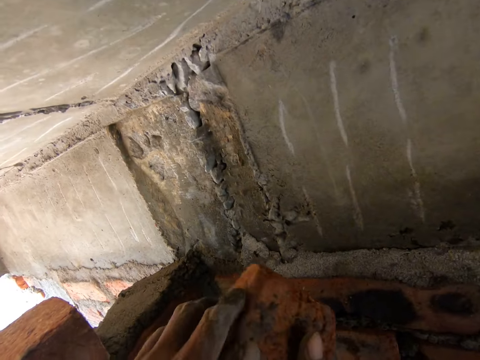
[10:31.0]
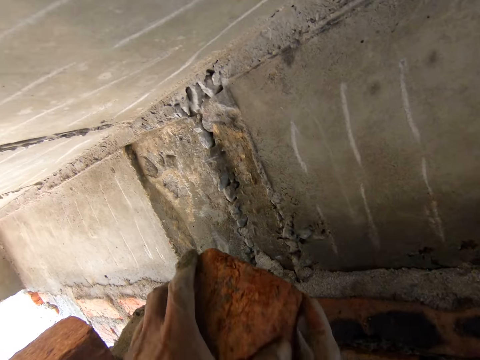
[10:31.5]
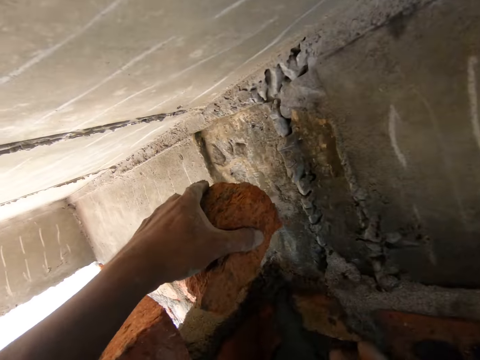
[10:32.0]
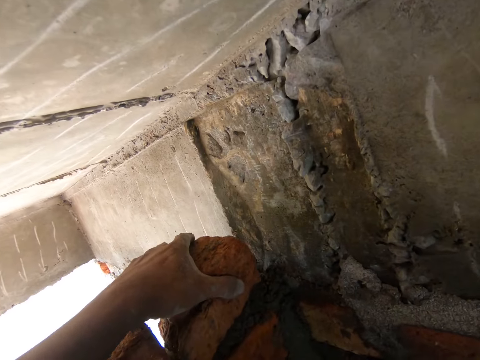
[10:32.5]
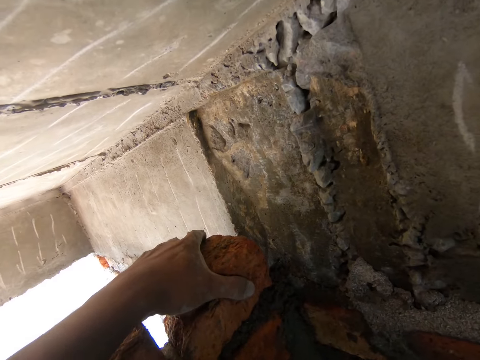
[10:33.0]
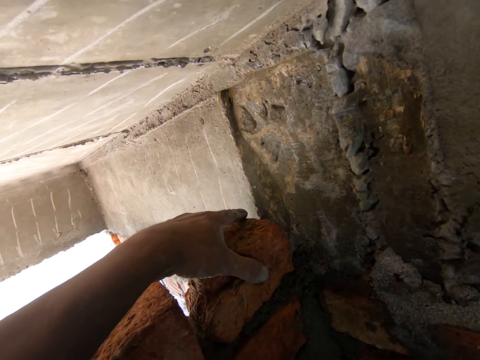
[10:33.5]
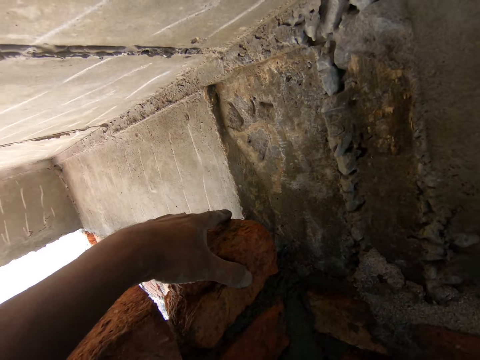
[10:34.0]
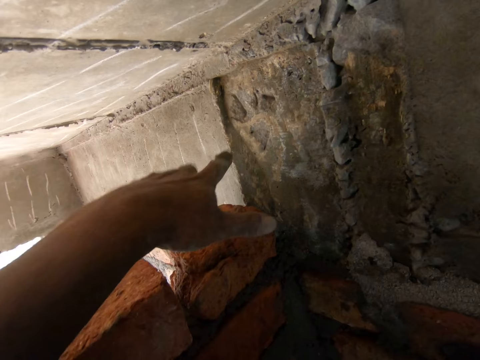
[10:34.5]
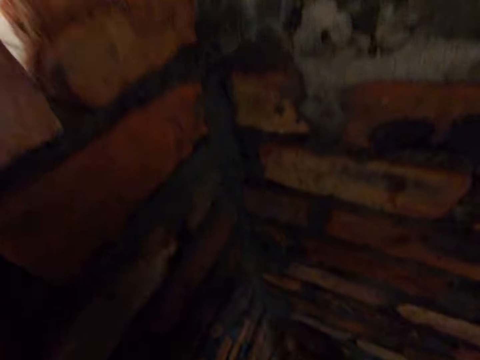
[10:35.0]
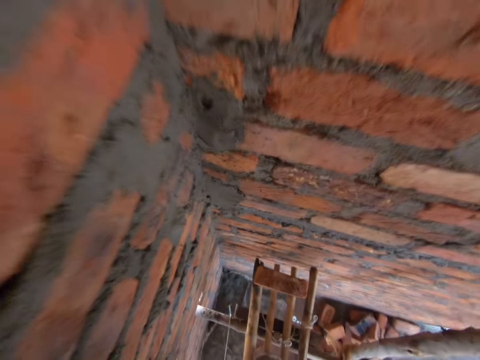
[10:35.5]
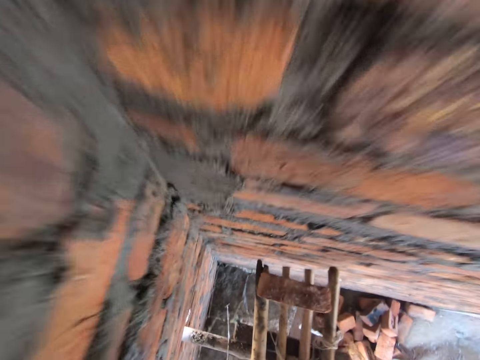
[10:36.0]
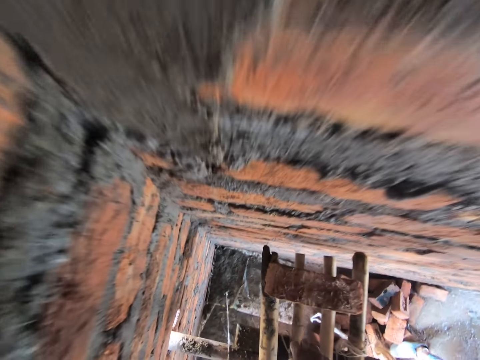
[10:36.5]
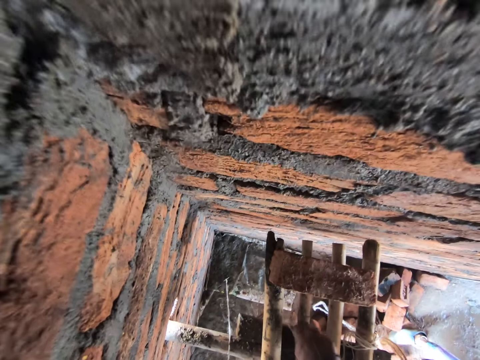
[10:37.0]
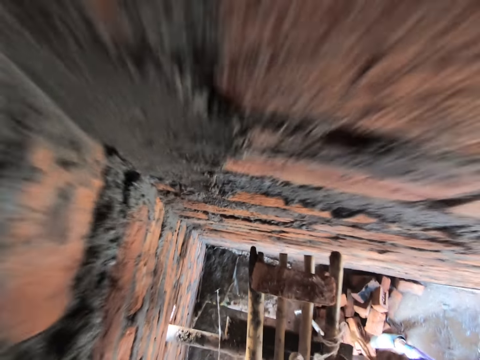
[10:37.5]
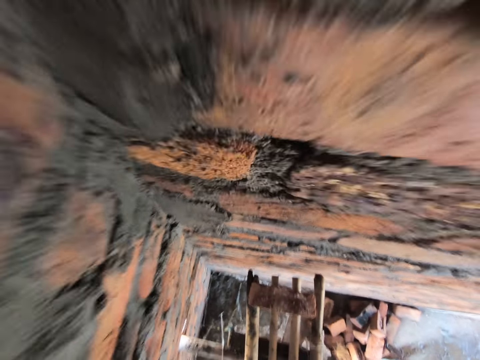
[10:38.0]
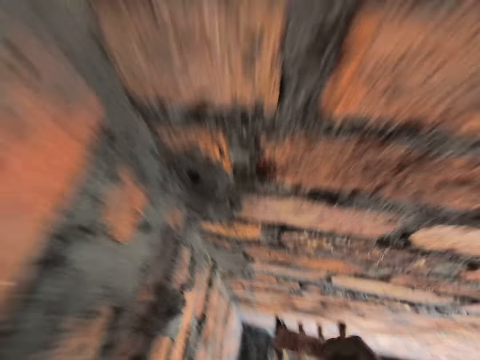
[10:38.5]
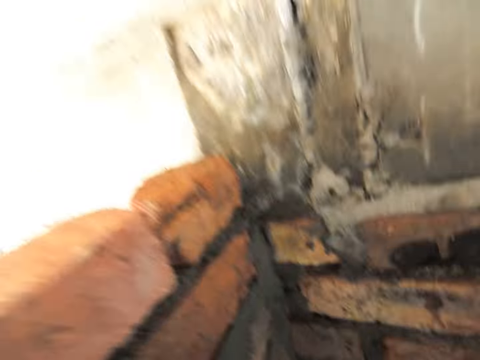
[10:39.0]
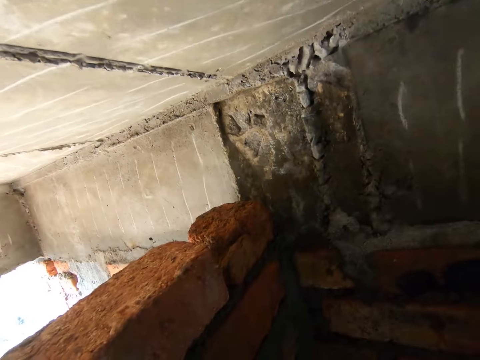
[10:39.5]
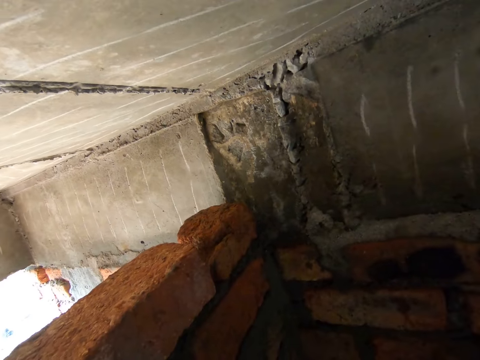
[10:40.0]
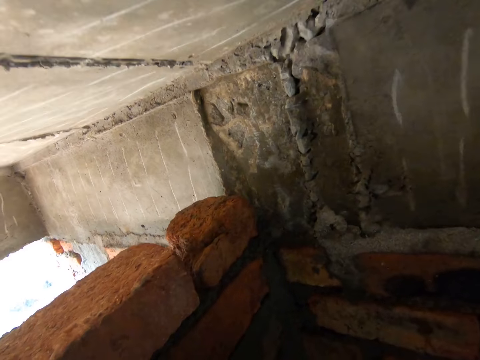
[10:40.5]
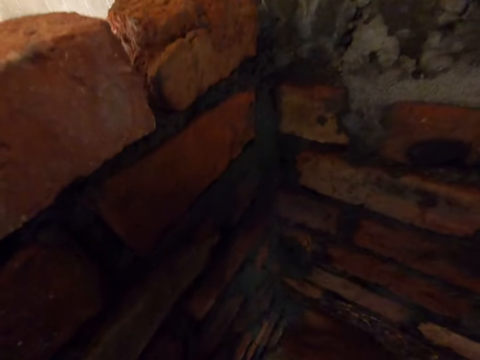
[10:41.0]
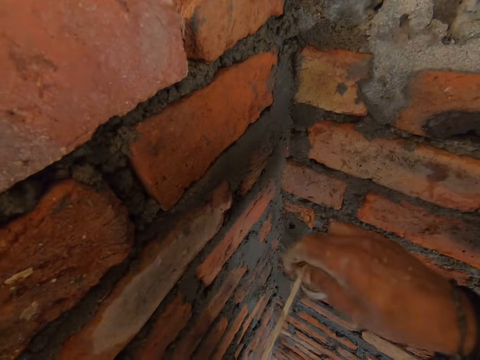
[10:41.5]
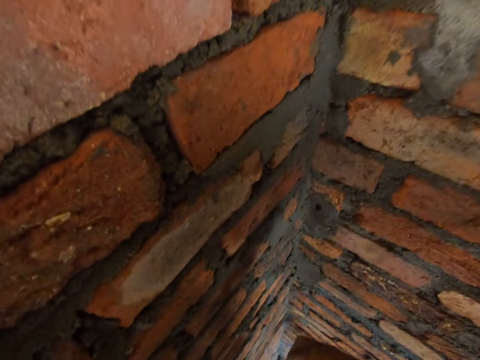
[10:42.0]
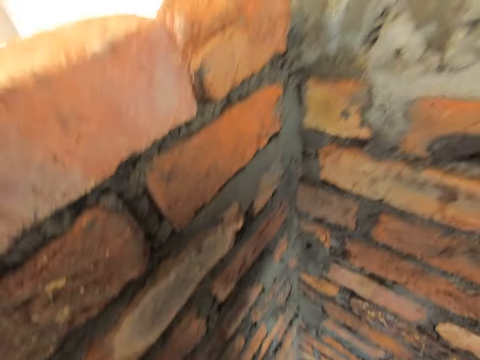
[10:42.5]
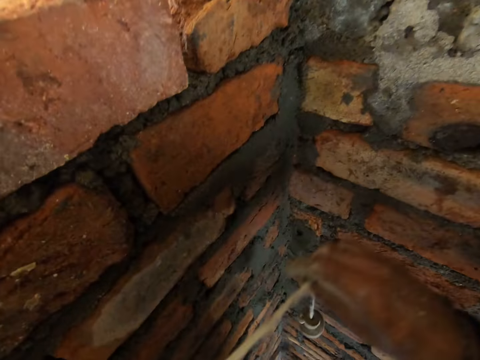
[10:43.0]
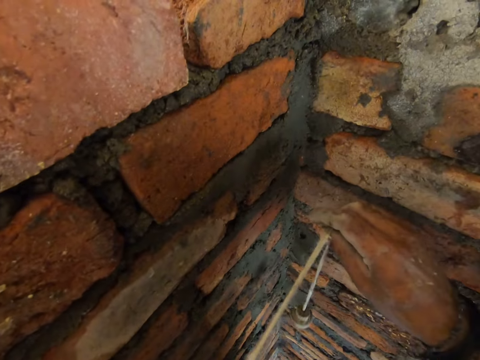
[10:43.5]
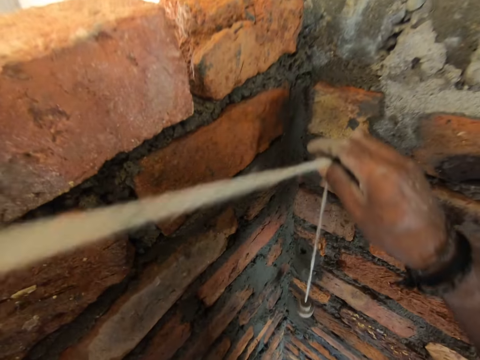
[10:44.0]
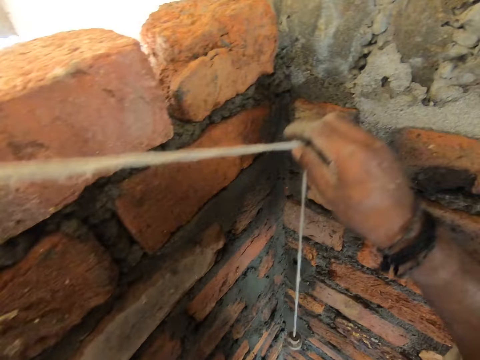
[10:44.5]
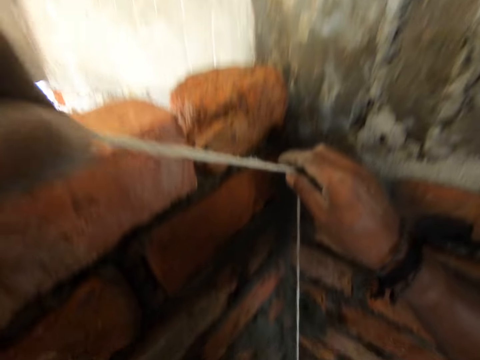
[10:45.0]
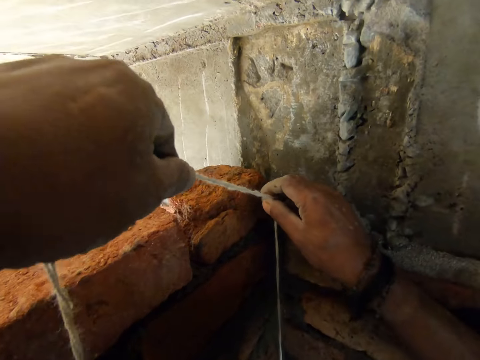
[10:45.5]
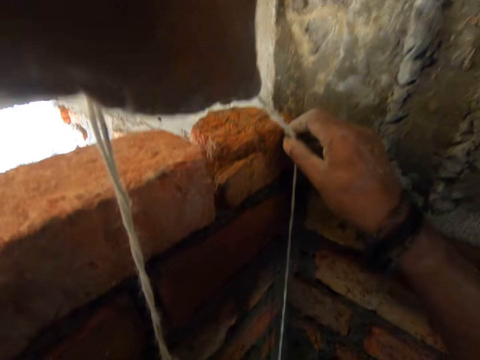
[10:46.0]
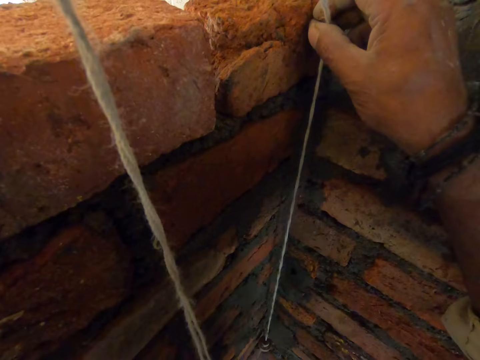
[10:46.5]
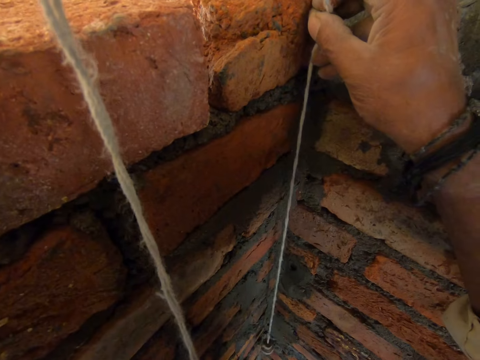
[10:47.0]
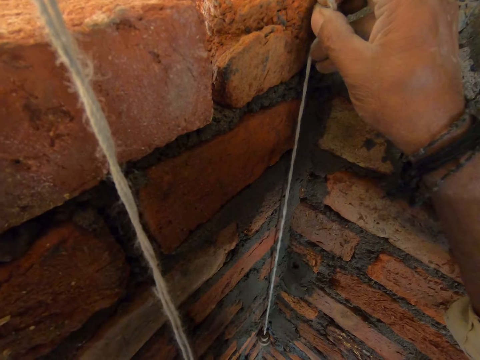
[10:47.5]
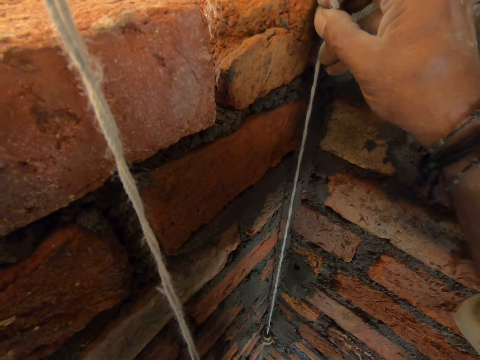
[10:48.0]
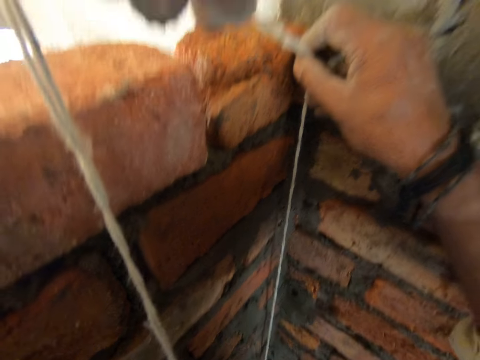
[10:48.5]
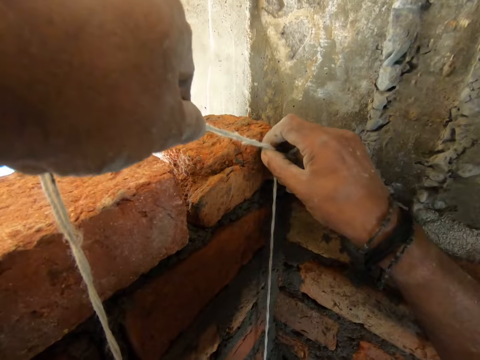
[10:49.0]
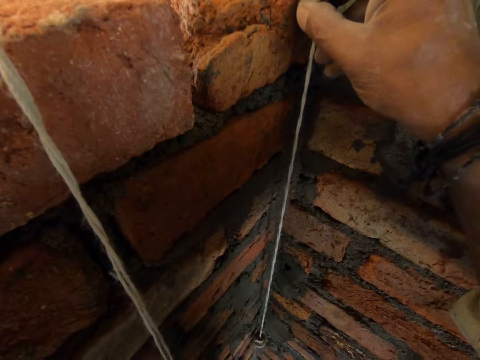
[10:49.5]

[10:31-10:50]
The camera wearer picks up the plumb bob. They pick a measurement rope. They measure the wall. They establish a vertical line with the plumb bob.

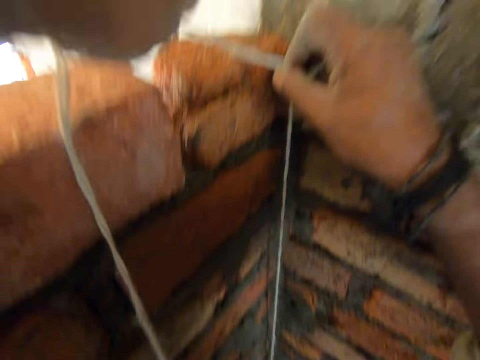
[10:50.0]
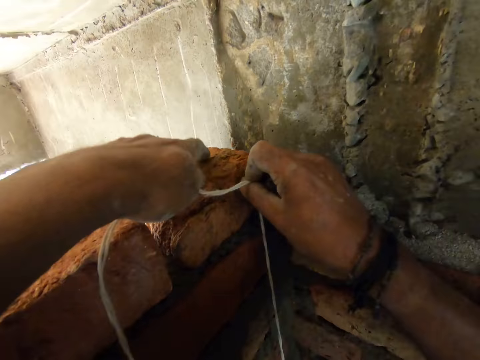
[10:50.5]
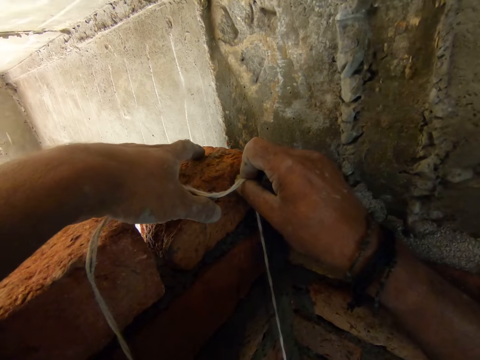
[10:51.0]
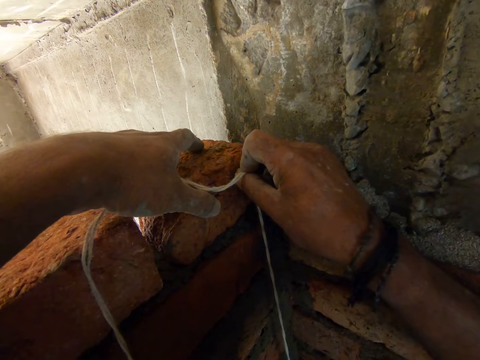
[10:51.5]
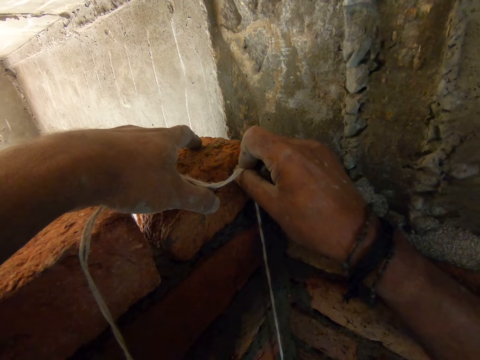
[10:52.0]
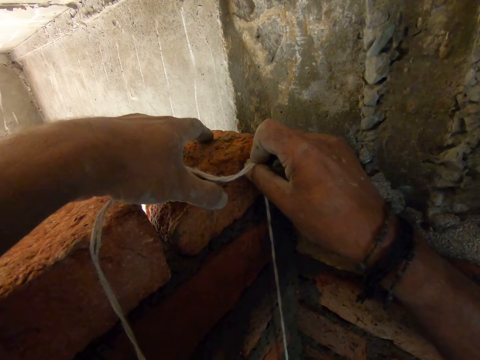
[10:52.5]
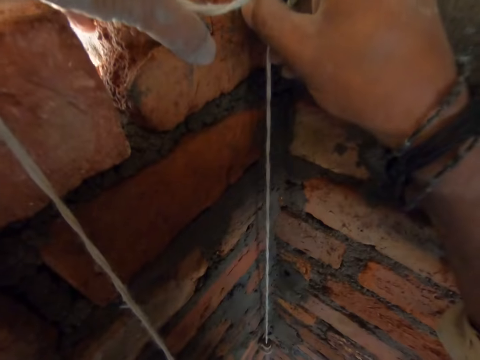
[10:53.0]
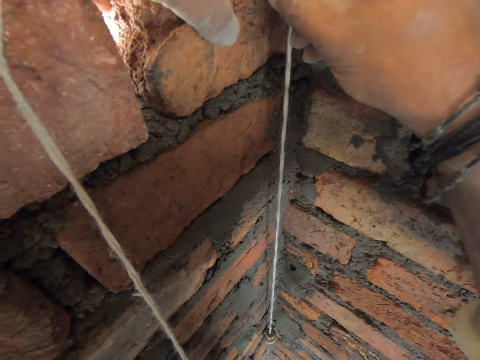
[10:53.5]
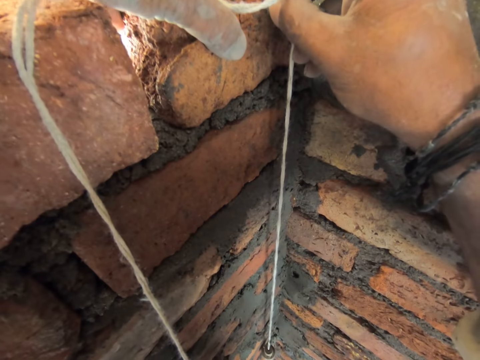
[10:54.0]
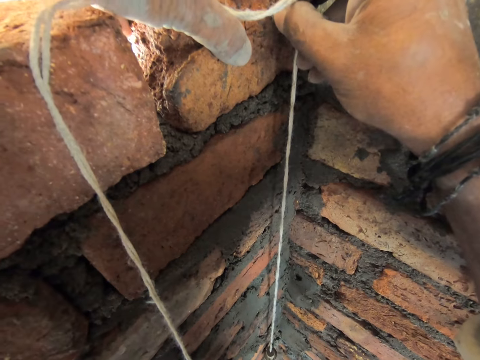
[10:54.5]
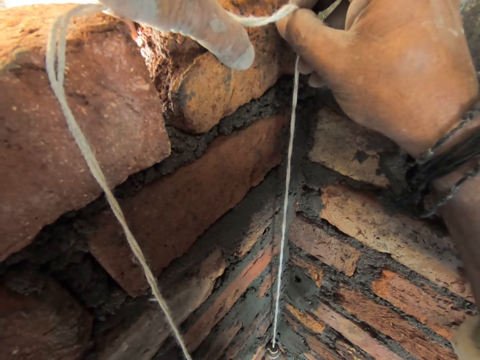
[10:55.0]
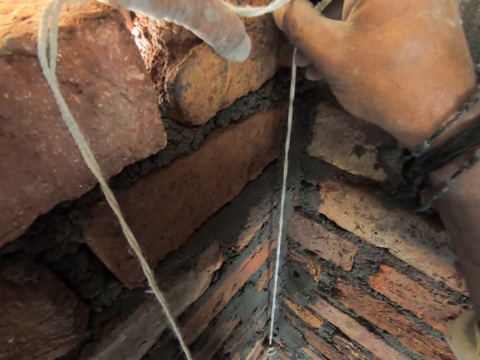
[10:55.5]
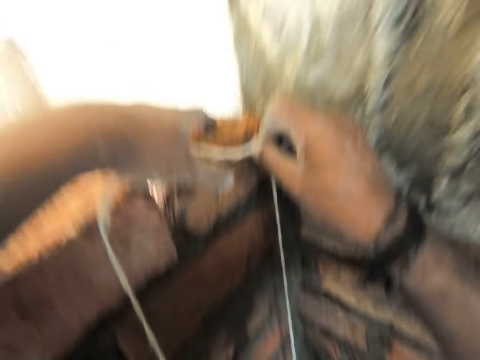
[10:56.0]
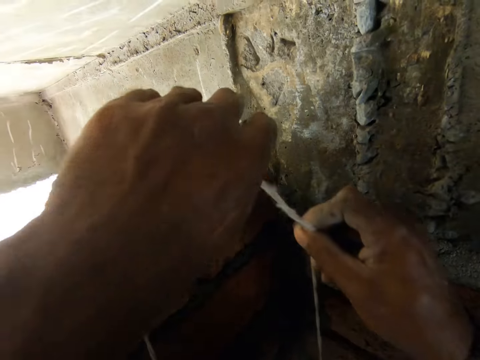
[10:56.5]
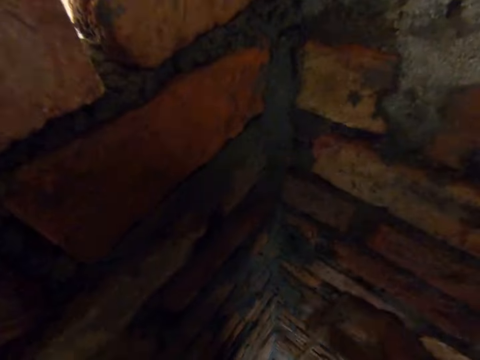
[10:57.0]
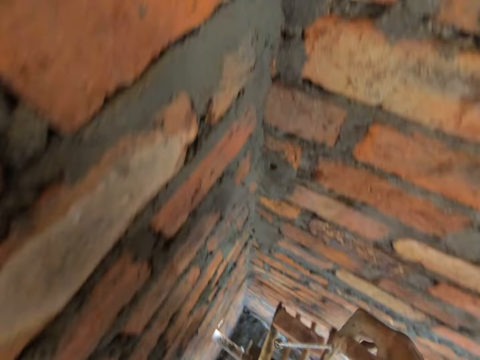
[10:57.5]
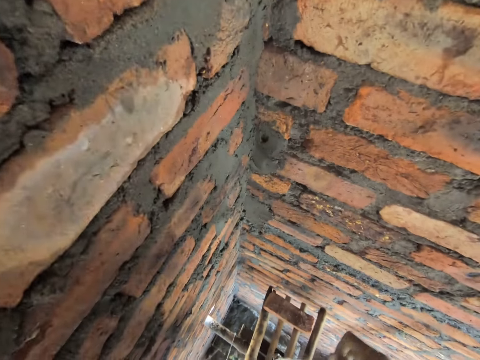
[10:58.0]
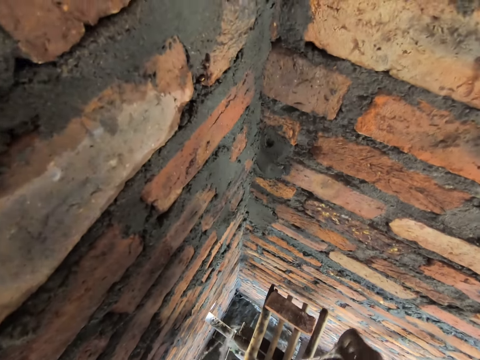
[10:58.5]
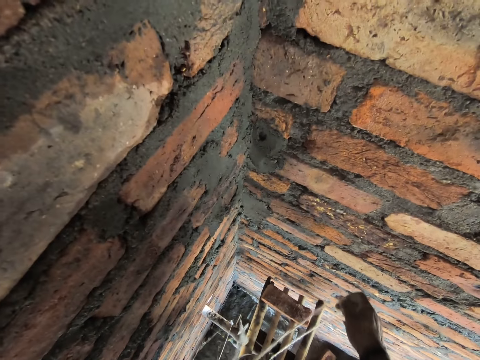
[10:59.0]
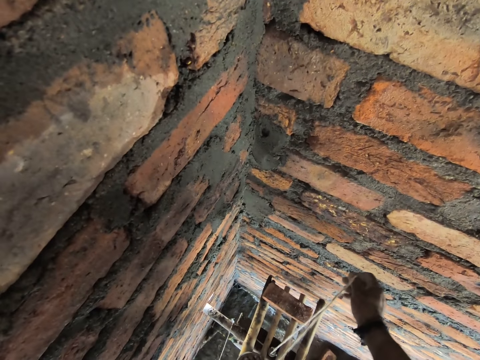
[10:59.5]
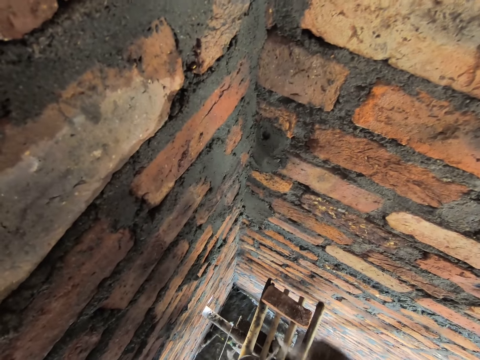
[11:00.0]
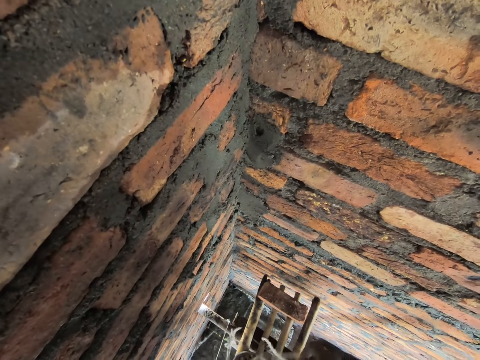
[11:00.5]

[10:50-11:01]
The camera wearer communicates to a man.
